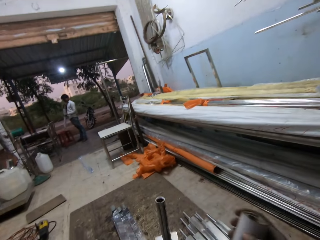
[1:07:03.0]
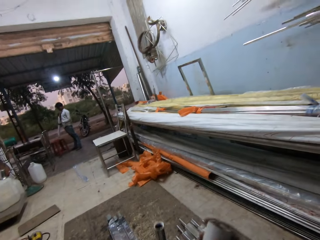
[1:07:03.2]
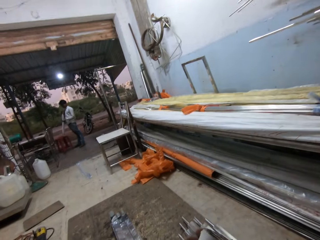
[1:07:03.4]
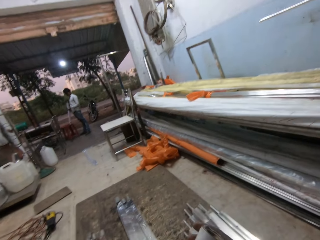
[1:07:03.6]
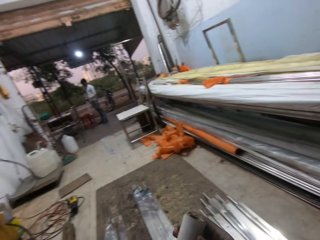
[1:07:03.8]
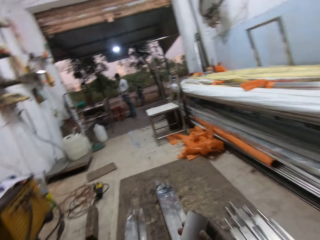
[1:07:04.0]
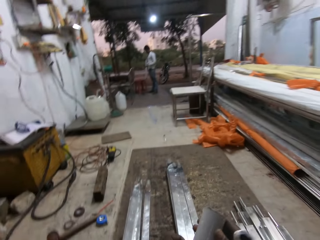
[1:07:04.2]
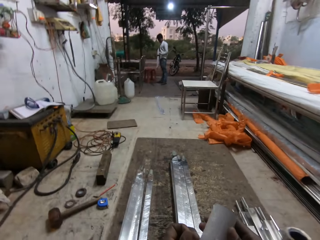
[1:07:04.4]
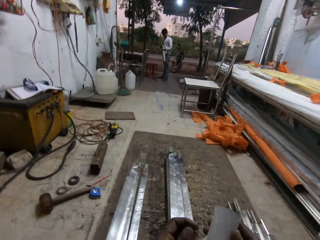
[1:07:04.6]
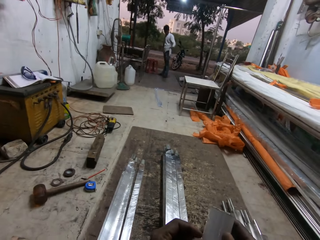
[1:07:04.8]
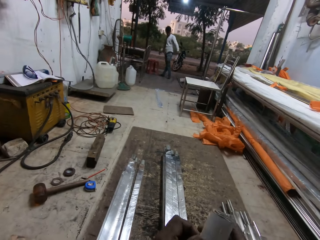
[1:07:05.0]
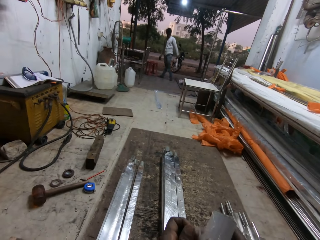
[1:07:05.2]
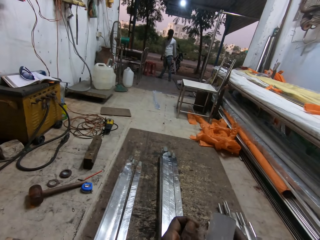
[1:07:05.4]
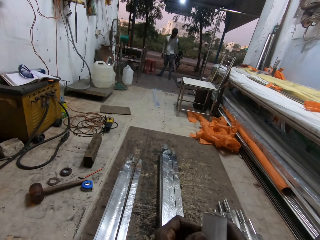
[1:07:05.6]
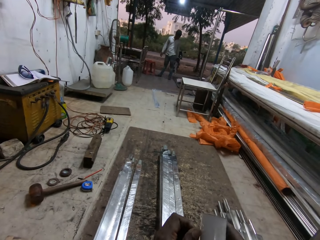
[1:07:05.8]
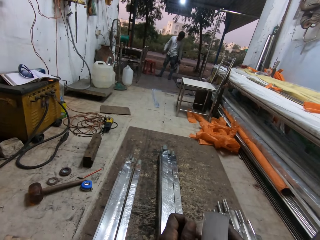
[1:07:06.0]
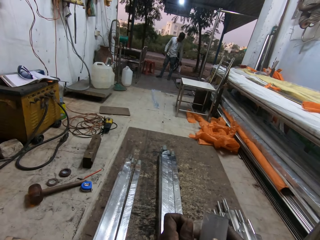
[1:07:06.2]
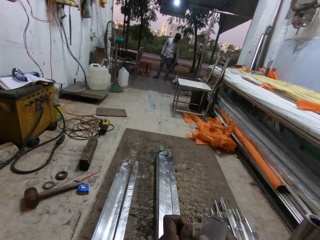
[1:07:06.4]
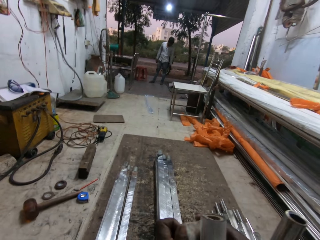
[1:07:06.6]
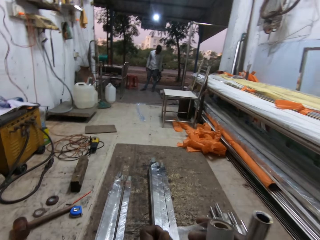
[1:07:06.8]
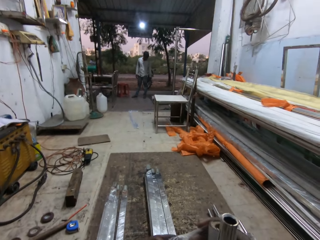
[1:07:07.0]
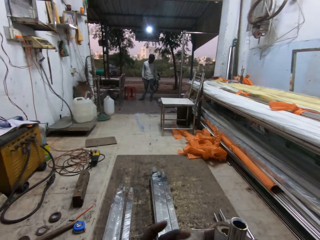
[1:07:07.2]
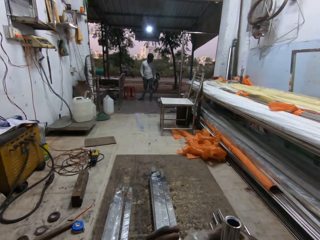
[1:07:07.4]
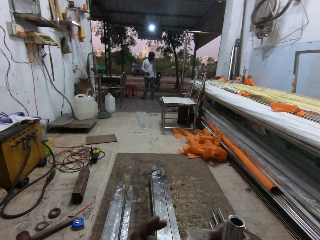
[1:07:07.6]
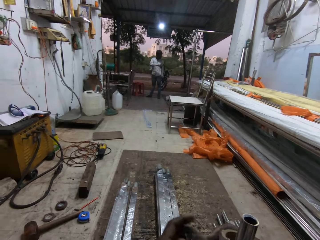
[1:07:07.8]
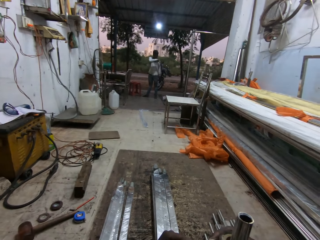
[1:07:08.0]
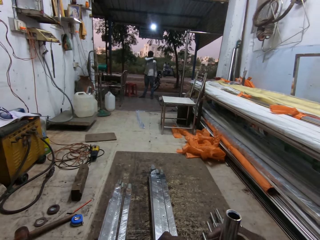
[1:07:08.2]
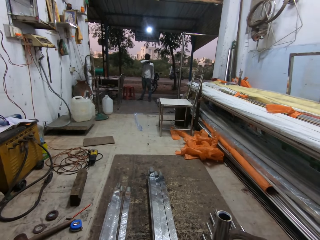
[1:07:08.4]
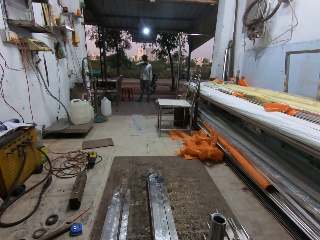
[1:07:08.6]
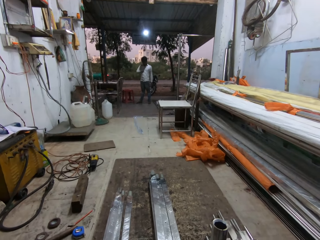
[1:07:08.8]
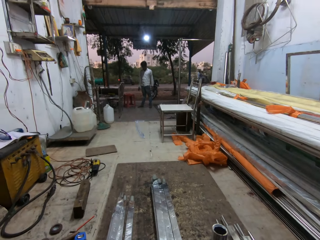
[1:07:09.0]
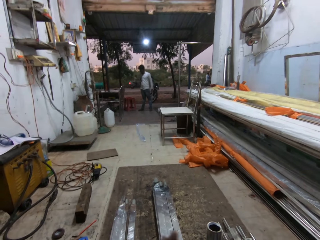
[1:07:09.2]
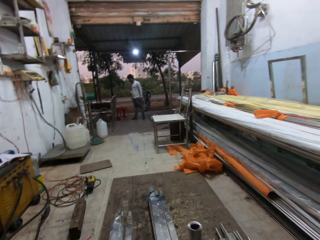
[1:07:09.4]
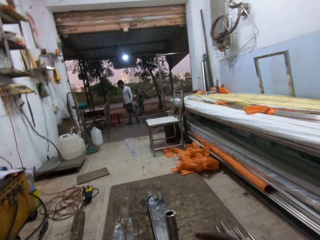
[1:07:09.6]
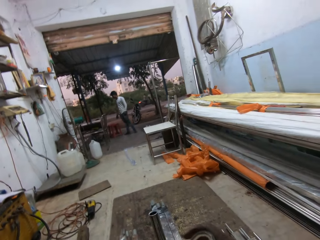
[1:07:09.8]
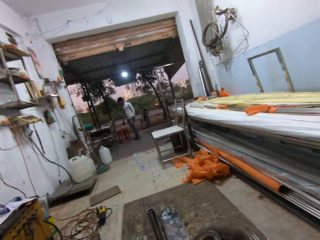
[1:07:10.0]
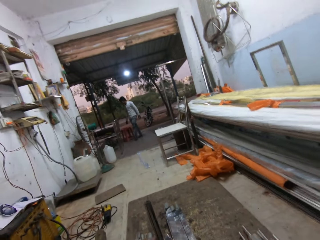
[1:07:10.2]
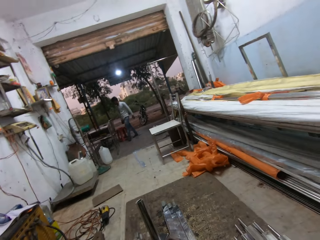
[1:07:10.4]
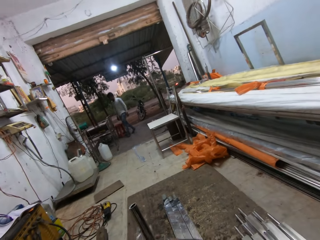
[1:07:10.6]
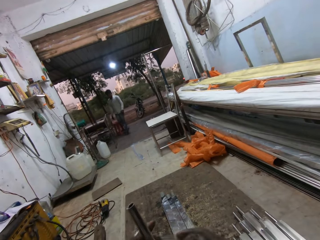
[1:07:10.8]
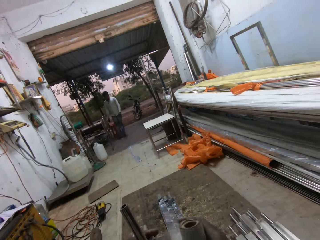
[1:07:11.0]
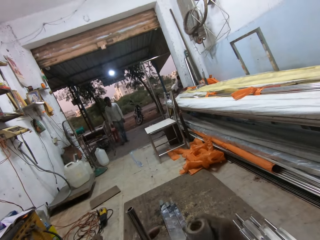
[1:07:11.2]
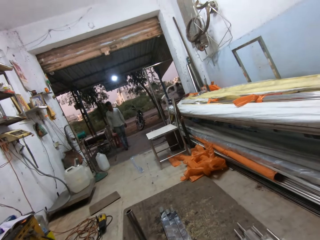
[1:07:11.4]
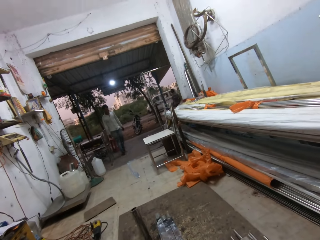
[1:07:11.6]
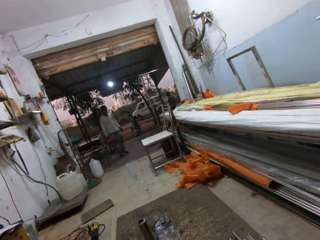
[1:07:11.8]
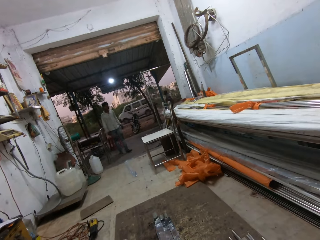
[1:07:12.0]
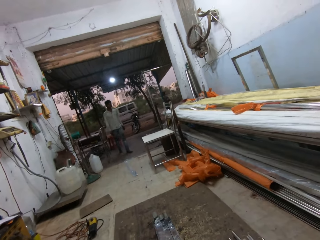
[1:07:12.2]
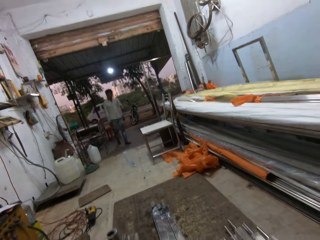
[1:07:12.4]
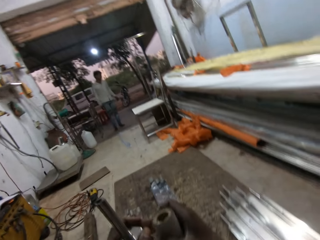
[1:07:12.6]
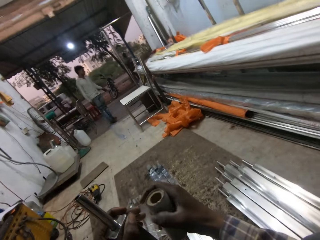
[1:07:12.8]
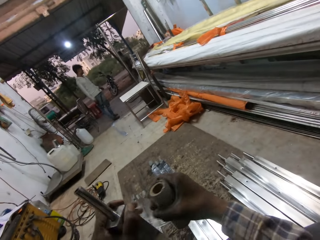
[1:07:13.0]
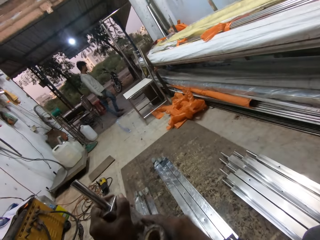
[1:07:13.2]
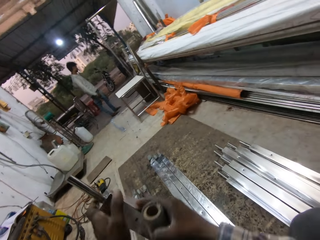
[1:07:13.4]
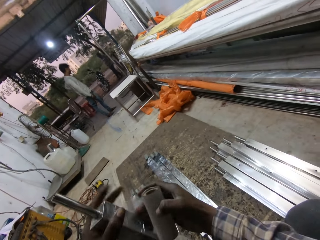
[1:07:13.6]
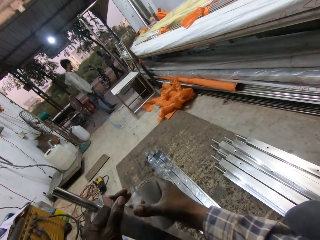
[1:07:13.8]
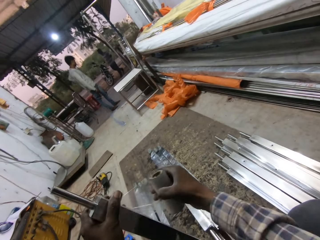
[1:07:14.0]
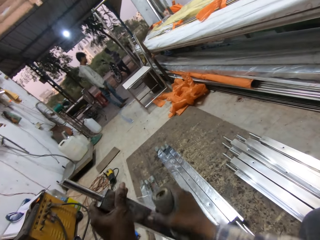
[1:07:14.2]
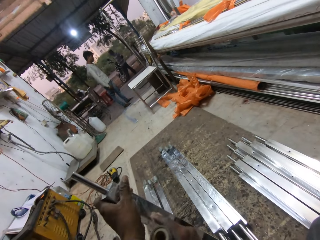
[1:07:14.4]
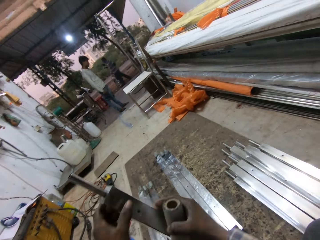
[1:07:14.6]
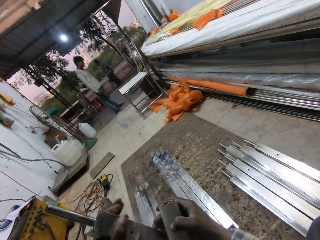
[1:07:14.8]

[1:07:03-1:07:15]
The camera wearer unwraps the tape in his right hand with his left hand. He wraps the square steel rod in his left hand with the tape in his right hand.

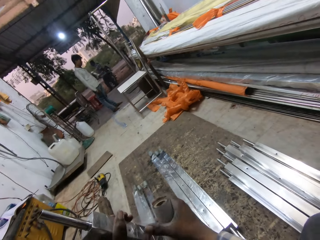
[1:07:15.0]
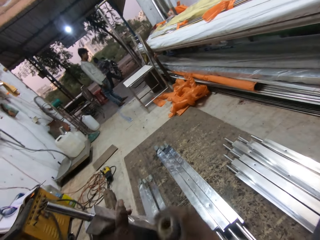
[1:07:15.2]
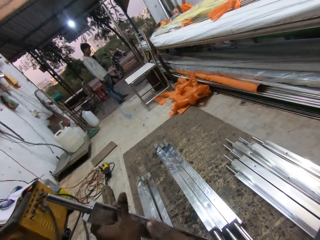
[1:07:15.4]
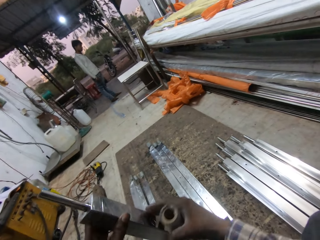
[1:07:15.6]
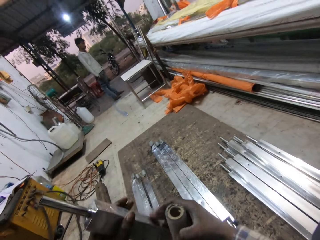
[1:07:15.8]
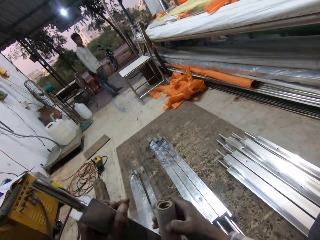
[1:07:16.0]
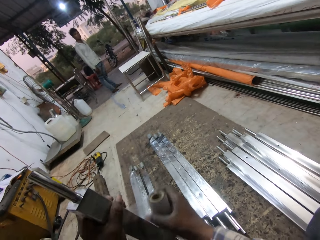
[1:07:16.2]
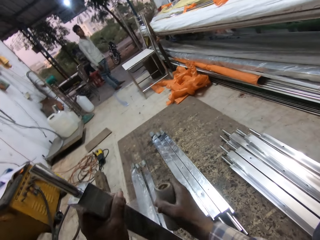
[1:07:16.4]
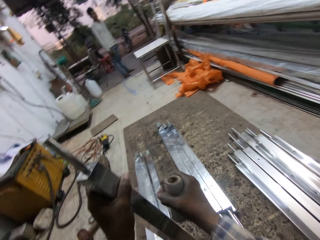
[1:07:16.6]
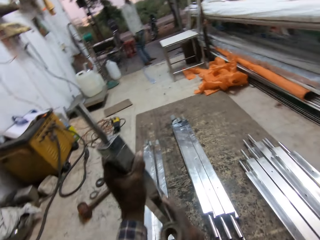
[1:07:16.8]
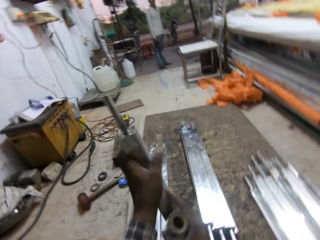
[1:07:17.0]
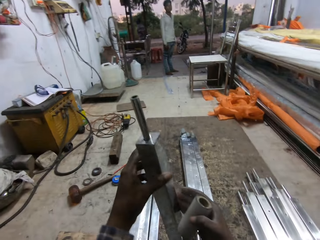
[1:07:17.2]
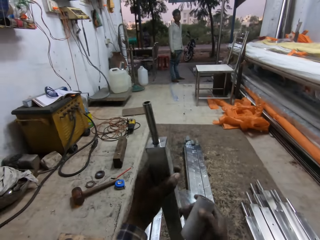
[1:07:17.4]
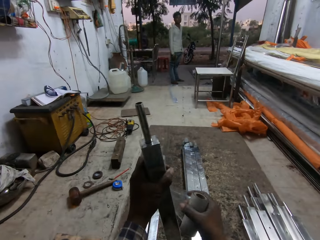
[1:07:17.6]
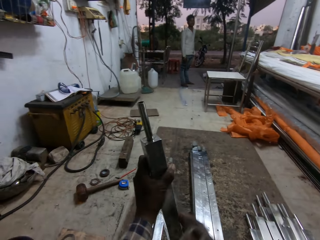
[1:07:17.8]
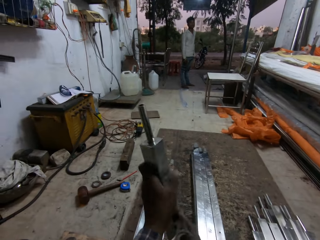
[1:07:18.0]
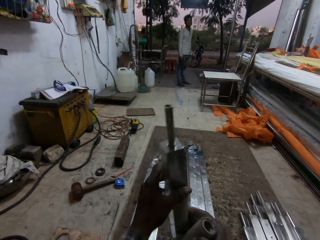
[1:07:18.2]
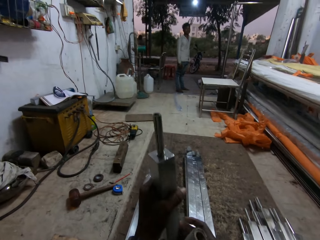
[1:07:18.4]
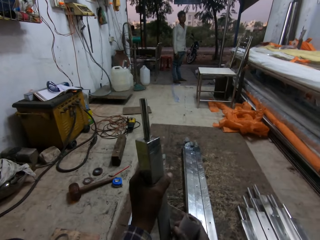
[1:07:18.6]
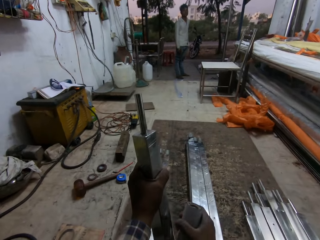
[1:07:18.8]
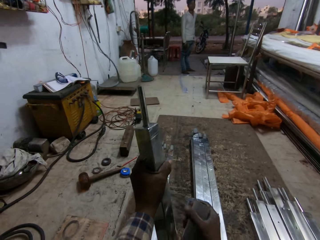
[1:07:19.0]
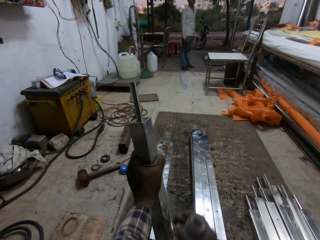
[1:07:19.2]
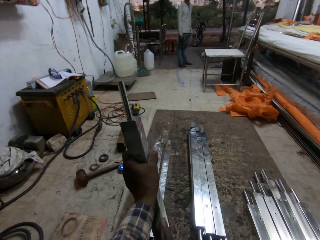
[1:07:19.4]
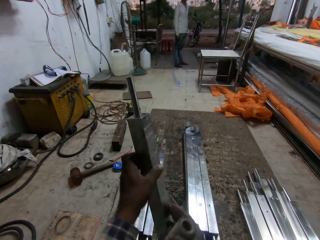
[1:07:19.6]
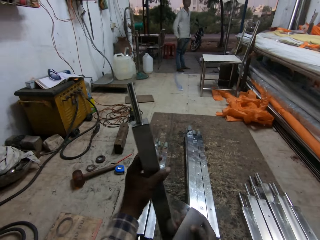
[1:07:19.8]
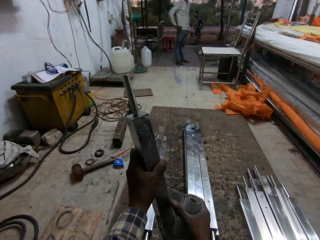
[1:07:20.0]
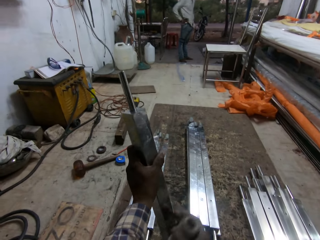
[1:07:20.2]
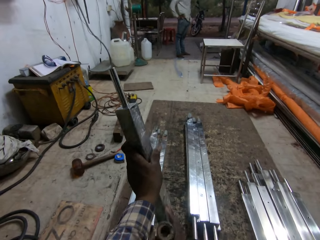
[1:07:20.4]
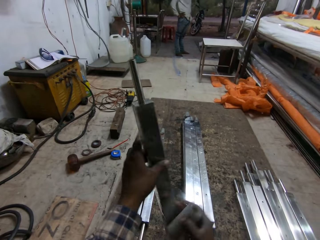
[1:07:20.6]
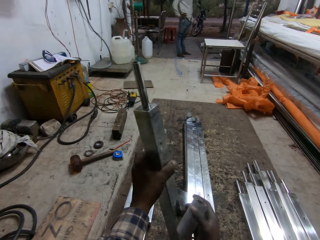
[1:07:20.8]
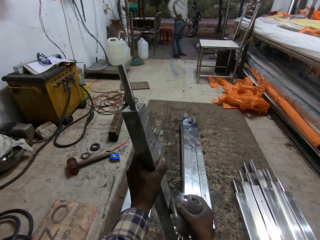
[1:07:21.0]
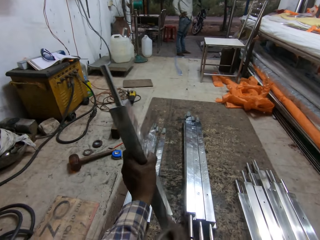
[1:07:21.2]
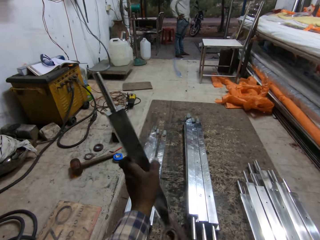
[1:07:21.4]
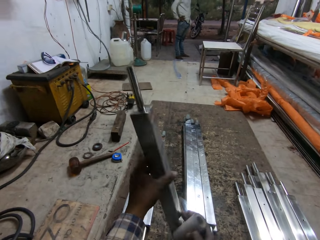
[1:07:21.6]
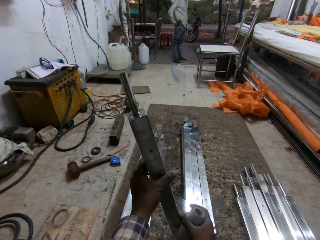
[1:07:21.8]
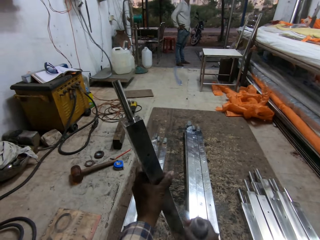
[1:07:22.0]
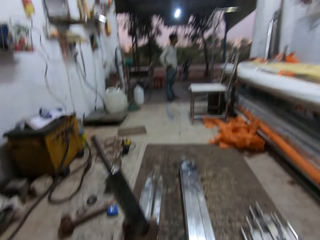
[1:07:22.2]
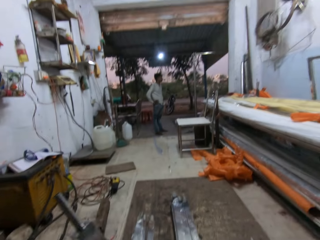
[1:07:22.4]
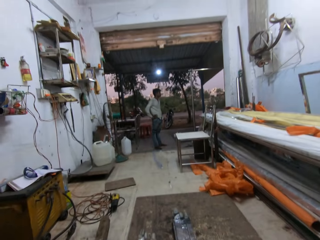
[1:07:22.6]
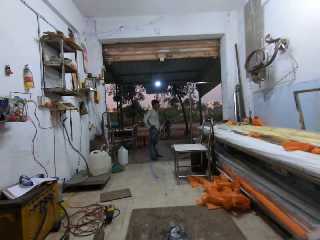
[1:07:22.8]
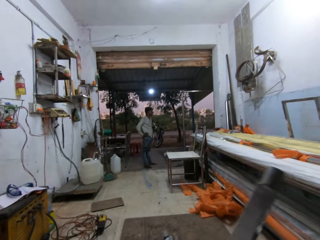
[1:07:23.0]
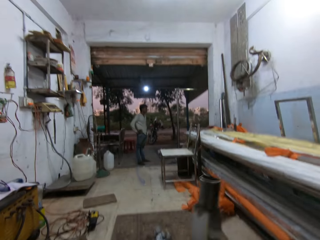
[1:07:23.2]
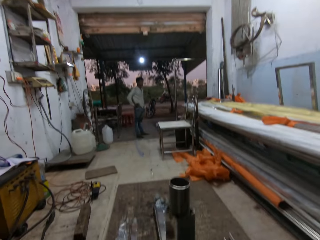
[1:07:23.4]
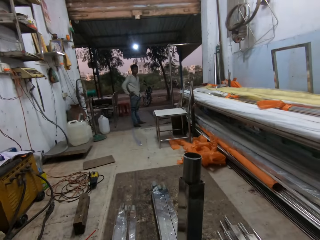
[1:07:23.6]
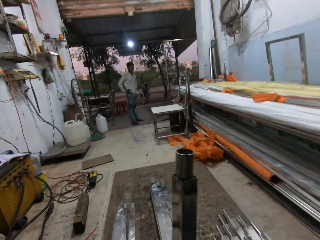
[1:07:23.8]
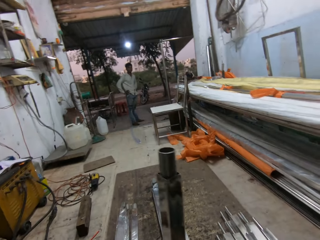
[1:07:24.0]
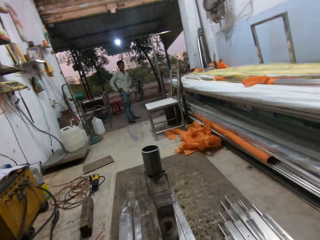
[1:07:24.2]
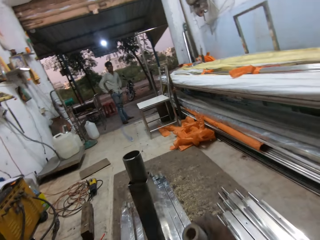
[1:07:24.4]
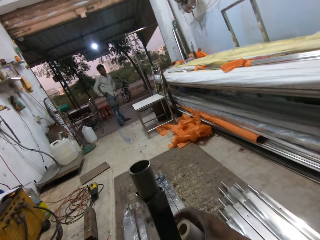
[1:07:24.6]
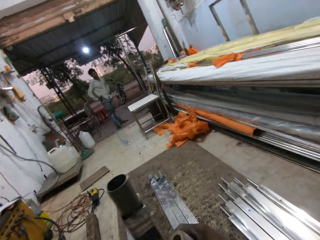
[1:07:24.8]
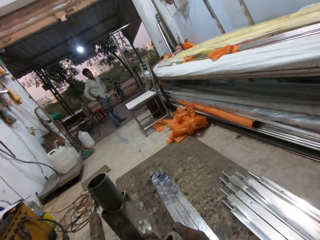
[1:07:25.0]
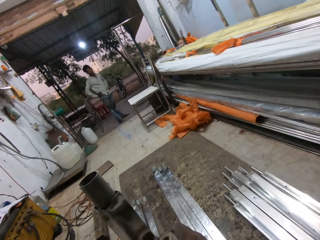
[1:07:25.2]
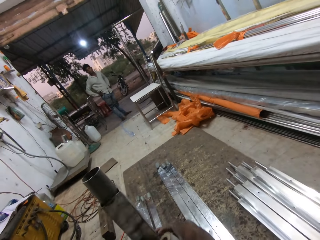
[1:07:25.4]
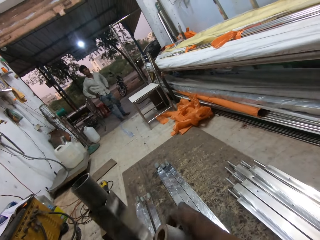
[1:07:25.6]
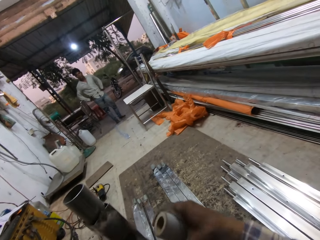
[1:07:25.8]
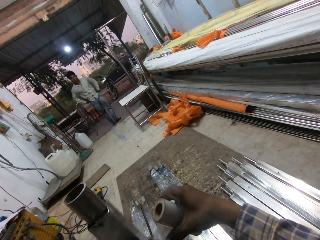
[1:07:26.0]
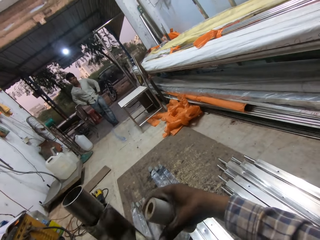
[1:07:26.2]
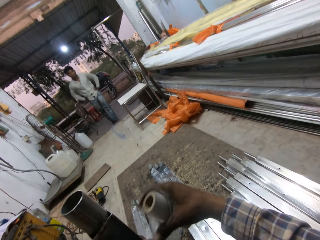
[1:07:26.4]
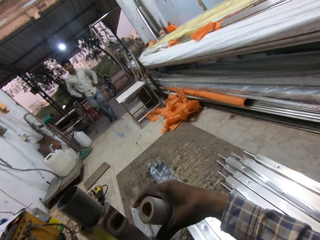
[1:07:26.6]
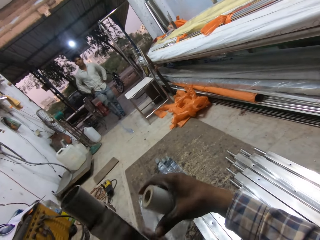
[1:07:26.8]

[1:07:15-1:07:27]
The man rests his hands on his waist. The camera wearer wraps the steel metal with the tape.
